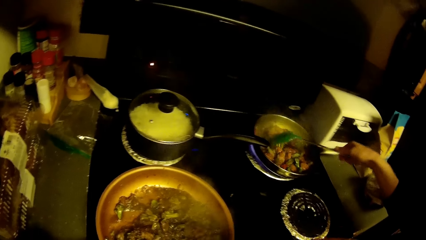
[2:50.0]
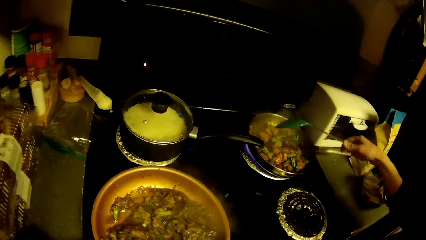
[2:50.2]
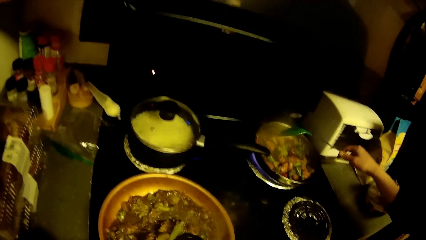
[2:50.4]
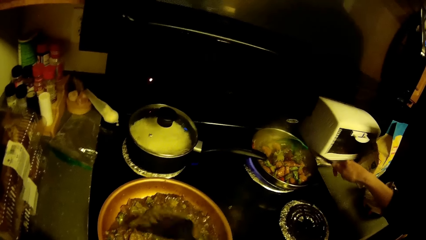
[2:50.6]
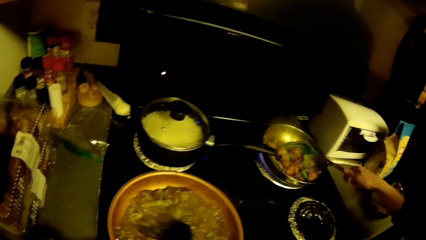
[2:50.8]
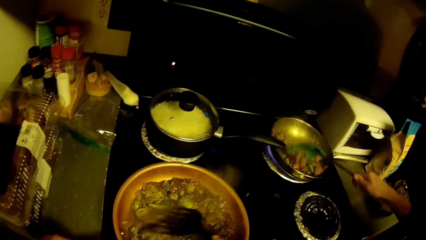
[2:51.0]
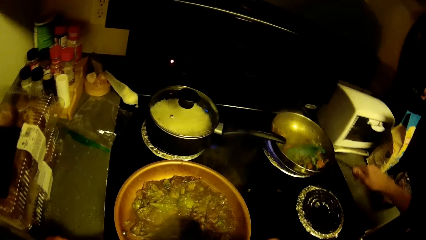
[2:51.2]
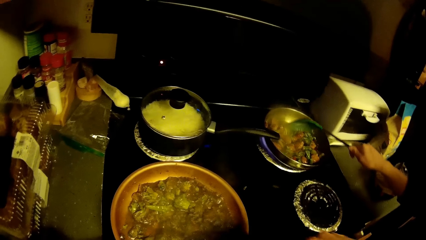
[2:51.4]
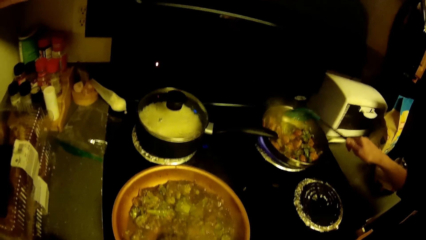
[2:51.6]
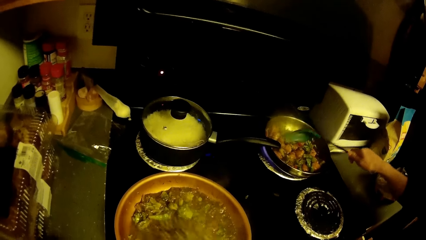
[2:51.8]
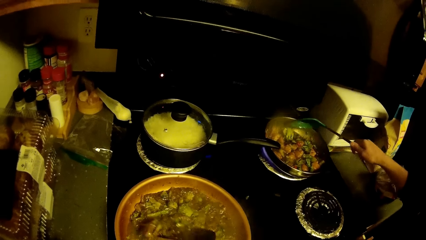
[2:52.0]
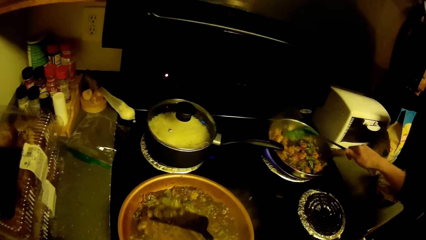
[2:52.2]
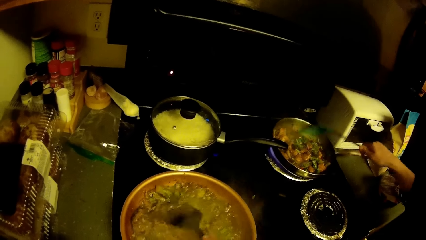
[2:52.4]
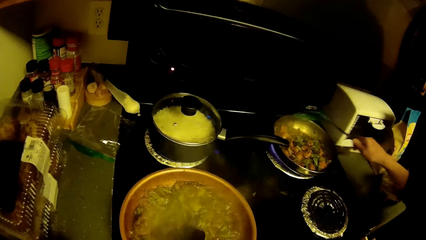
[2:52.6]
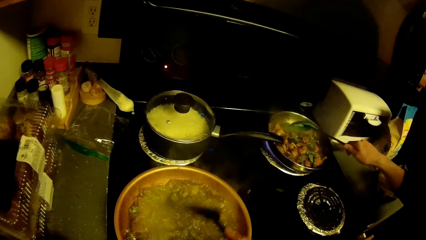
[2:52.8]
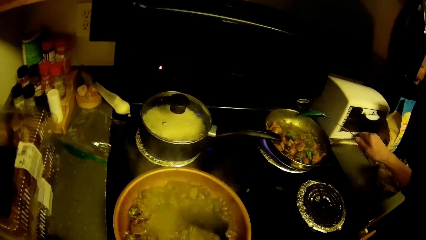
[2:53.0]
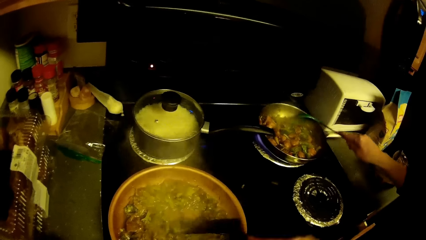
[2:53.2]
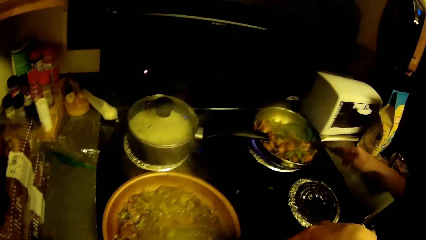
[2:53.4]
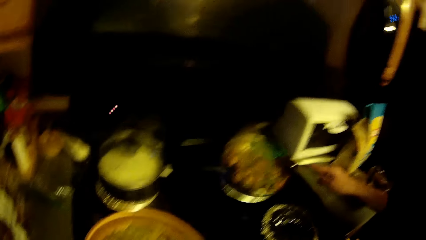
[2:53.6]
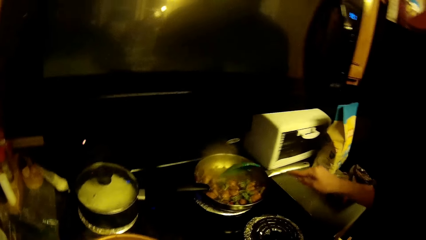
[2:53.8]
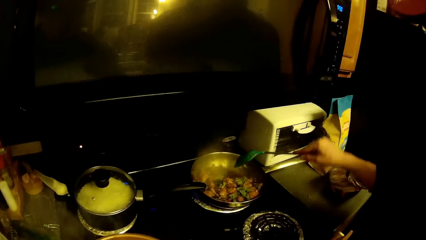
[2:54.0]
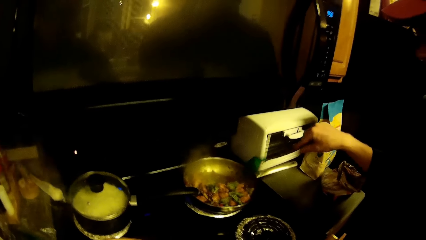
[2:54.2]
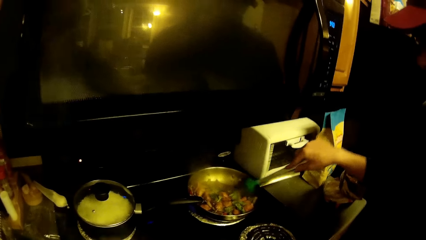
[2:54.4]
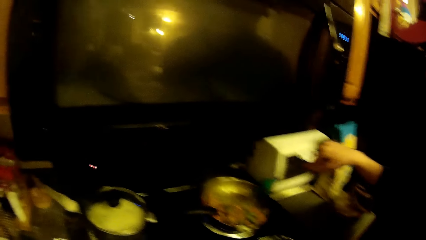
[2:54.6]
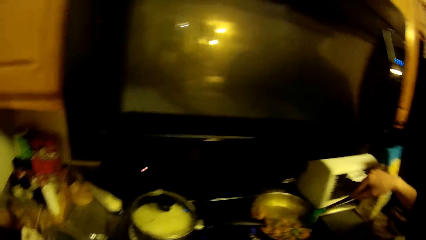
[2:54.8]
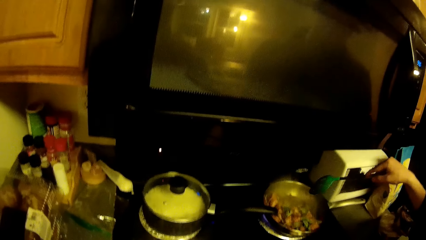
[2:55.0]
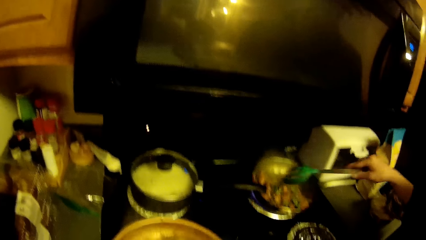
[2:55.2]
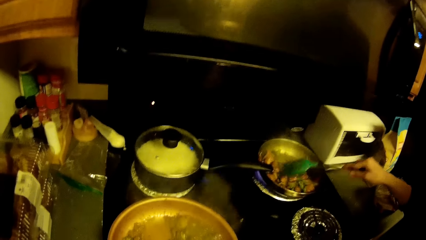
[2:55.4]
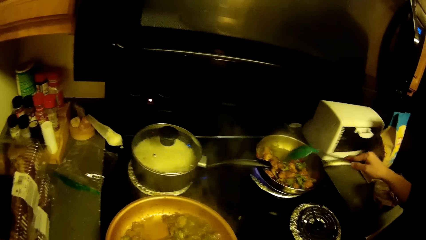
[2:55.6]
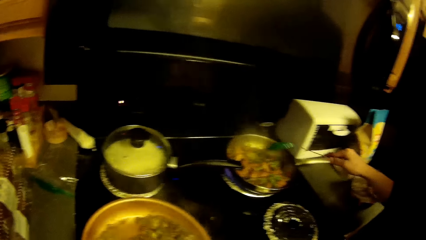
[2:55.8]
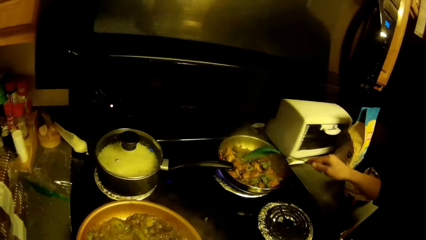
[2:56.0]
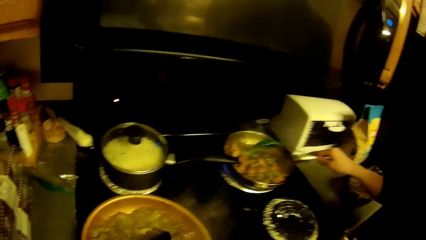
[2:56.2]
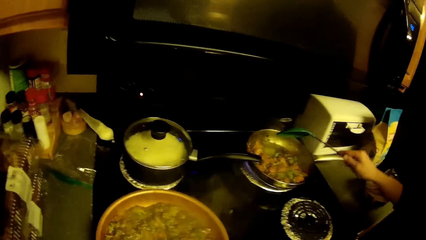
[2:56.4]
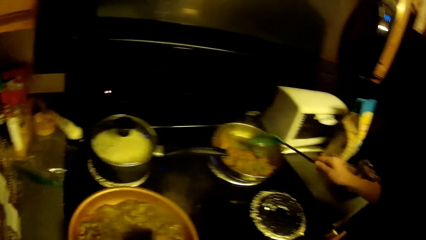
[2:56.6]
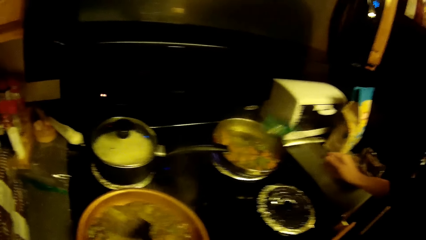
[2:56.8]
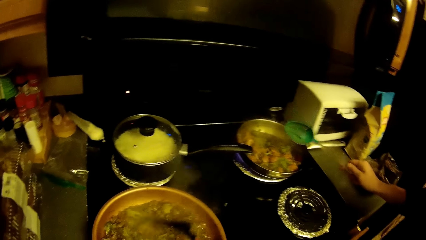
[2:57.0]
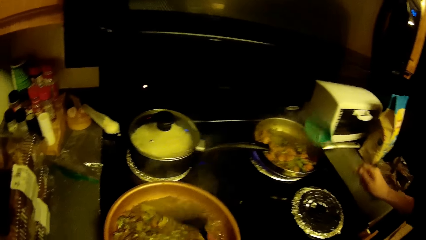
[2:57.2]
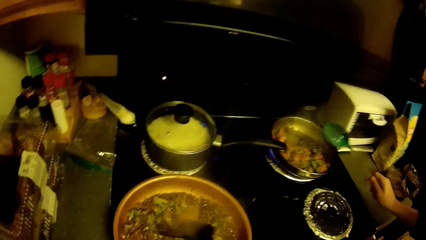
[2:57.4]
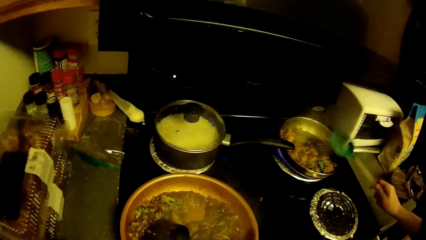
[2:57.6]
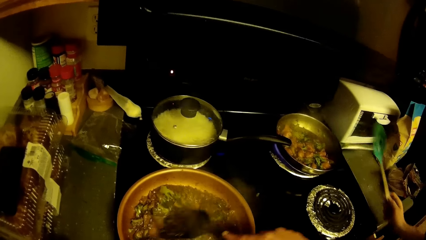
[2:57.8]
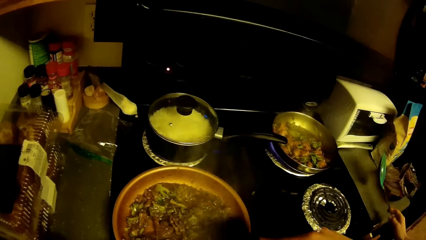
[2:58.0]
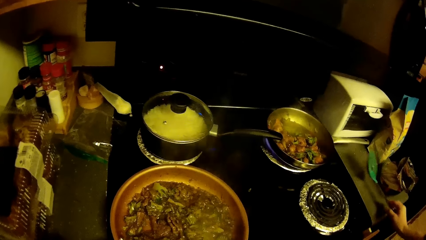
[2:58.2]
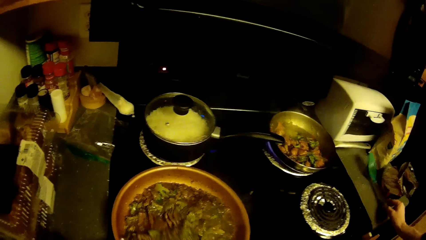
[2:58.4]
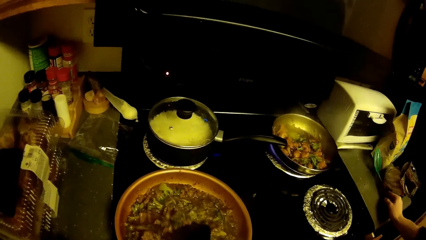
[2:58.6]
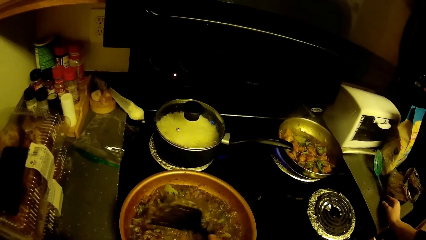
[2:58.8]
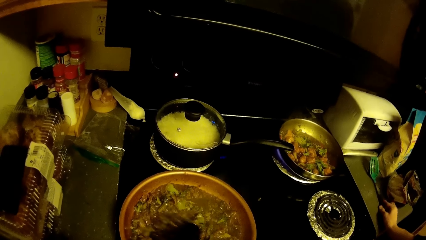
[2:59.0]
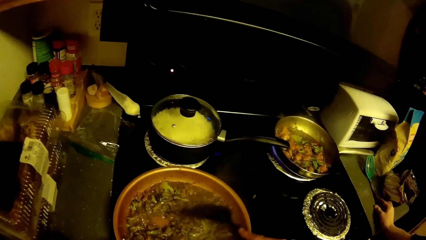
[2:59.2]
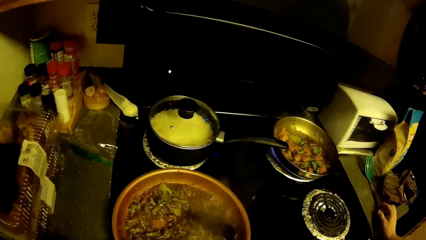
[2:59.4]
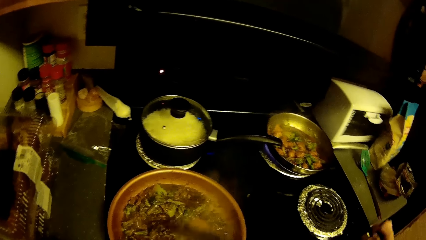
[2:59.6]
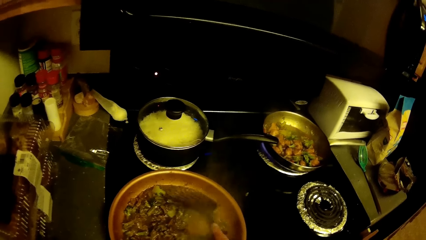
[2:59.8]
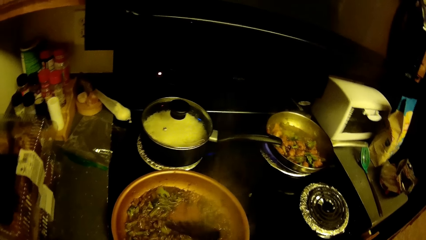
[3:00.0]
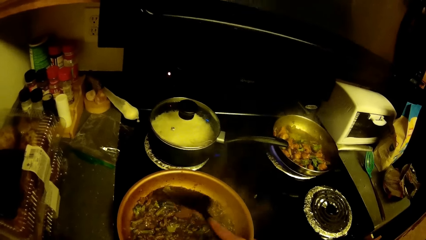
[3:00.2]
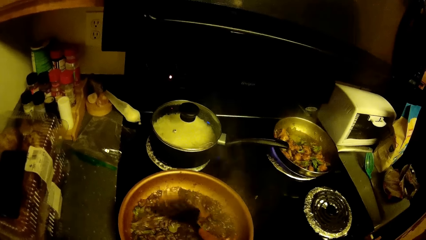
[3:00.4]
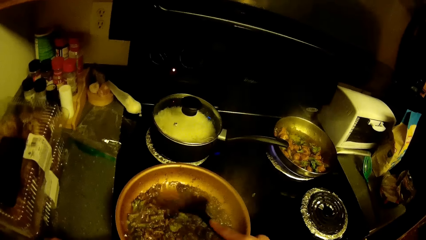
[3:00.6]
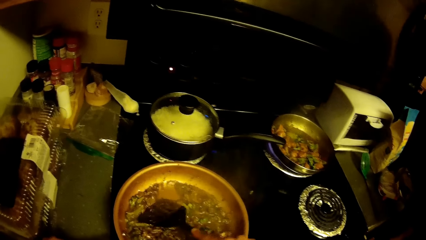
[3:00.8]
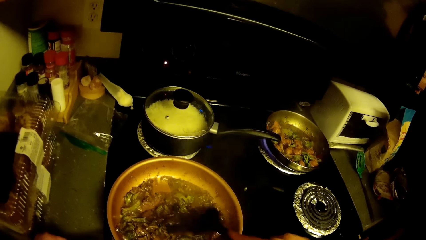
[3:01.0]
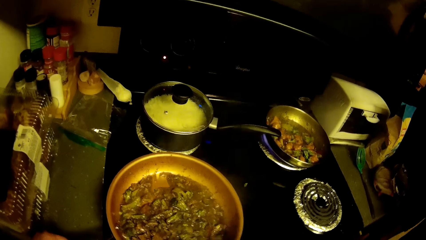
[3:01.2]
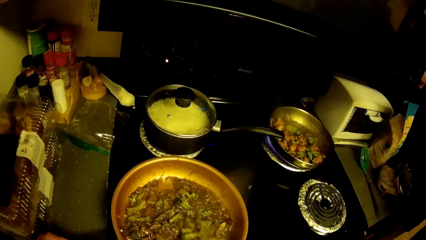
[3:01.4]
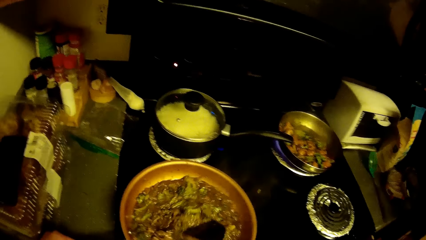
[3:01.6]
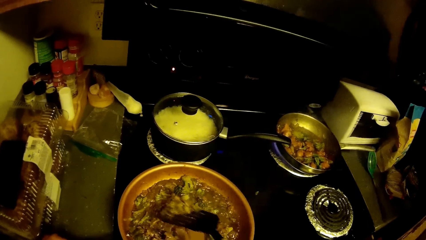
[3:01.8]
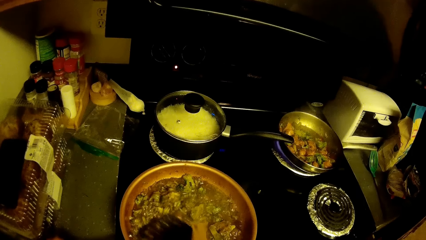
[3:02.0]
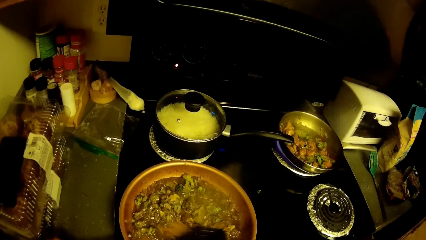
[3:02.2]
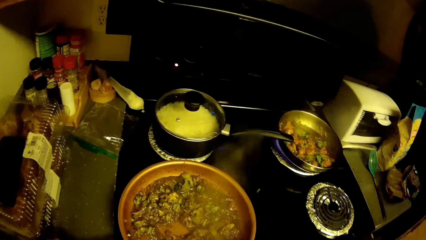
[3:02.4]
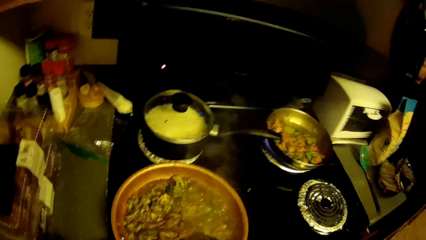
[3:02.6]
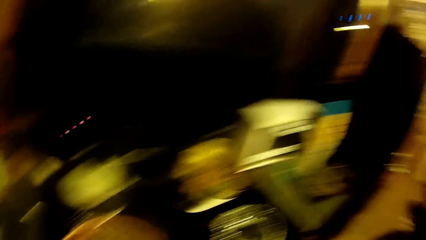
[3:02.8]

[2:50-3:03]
A person cooks. The person places the spoon on the table. The camera wearer stirs the vegetables in the cooking pan with a cooking spoon.
